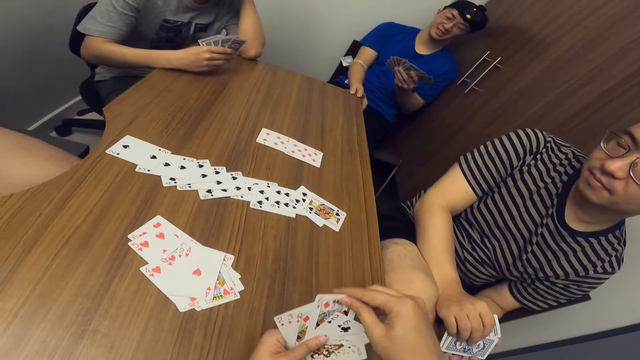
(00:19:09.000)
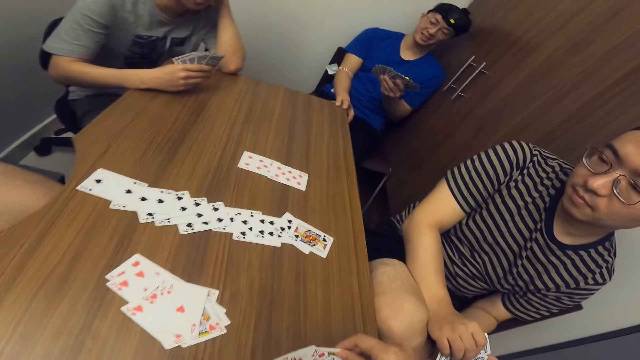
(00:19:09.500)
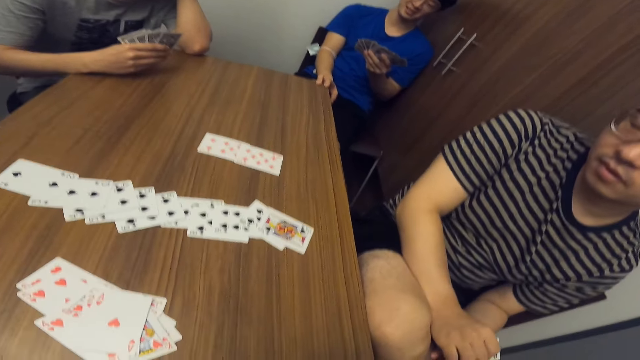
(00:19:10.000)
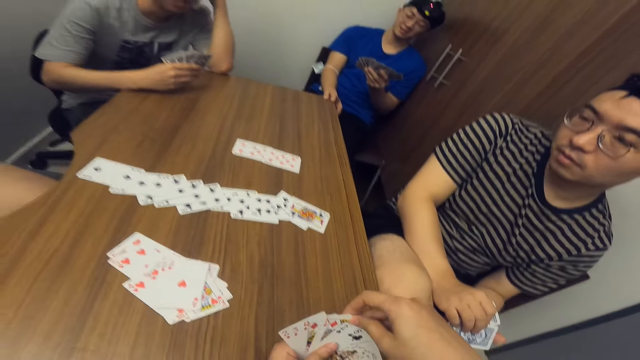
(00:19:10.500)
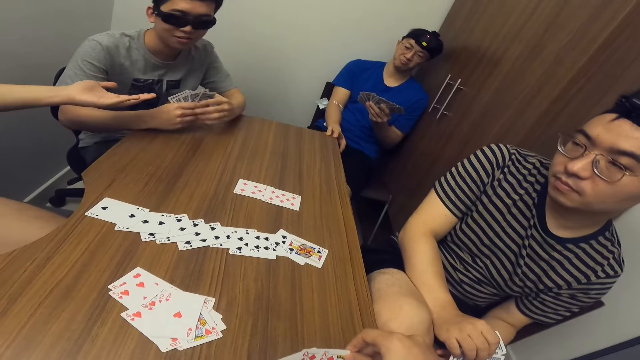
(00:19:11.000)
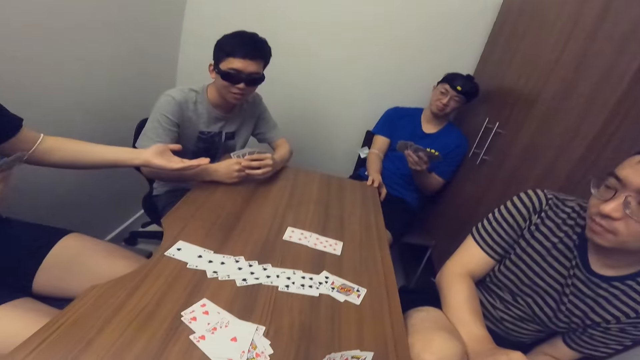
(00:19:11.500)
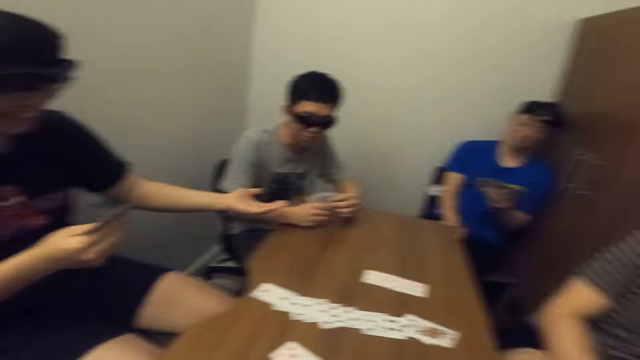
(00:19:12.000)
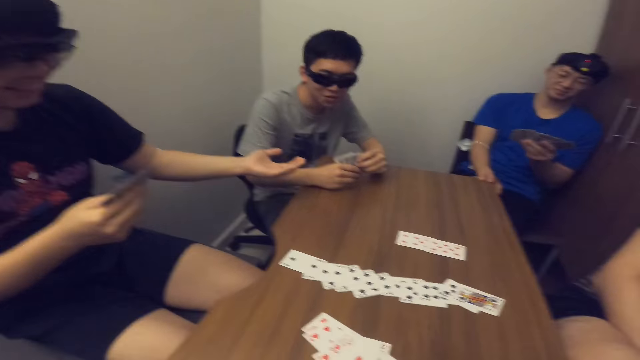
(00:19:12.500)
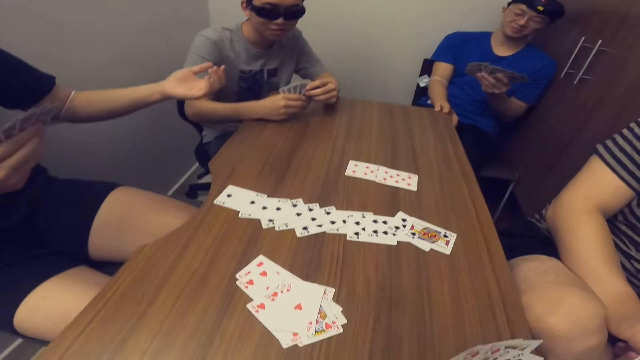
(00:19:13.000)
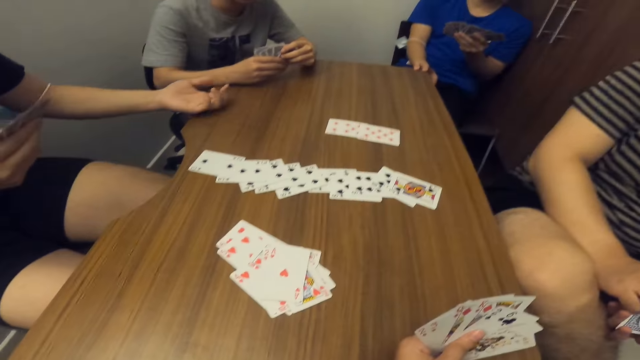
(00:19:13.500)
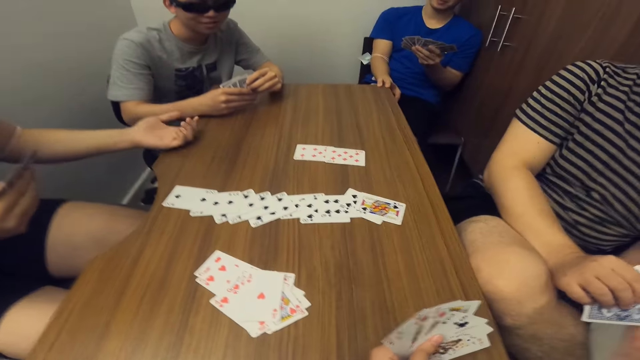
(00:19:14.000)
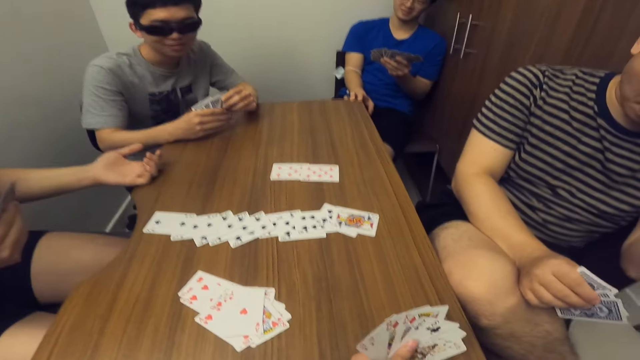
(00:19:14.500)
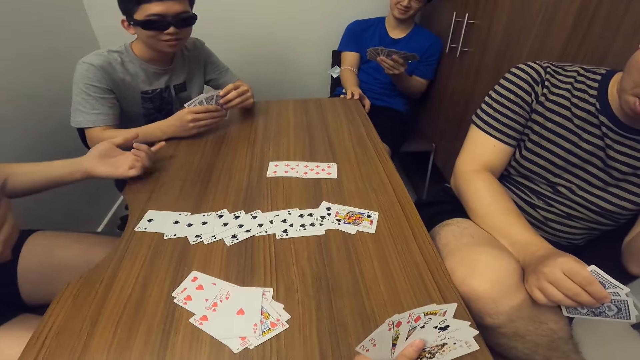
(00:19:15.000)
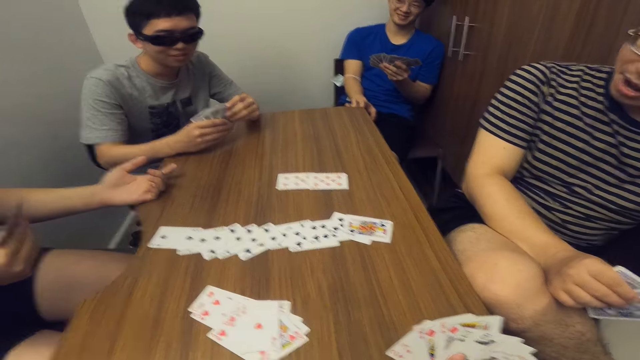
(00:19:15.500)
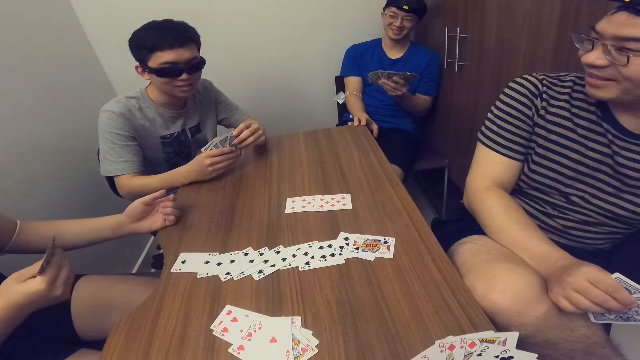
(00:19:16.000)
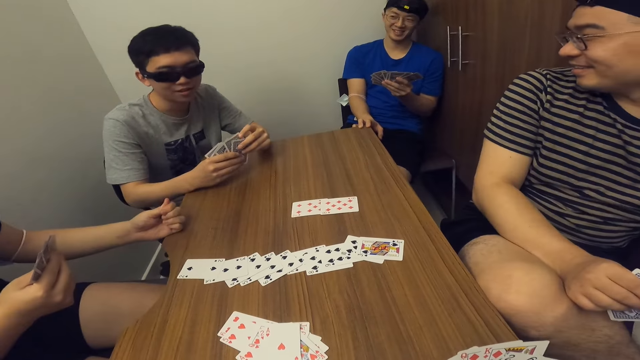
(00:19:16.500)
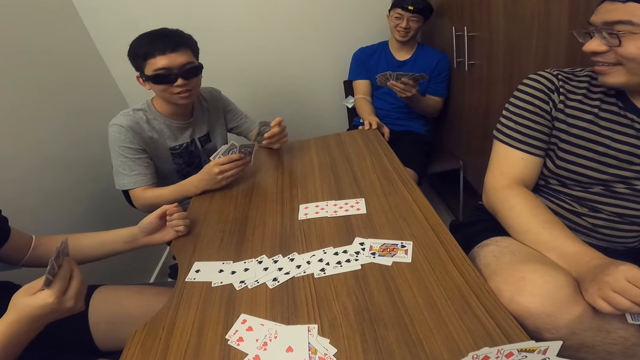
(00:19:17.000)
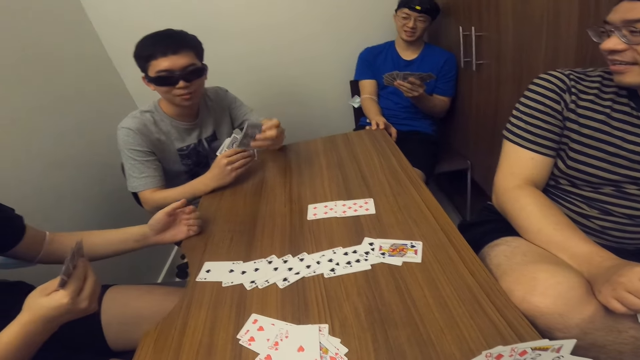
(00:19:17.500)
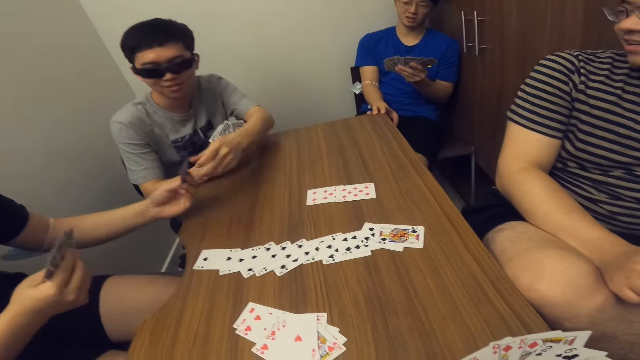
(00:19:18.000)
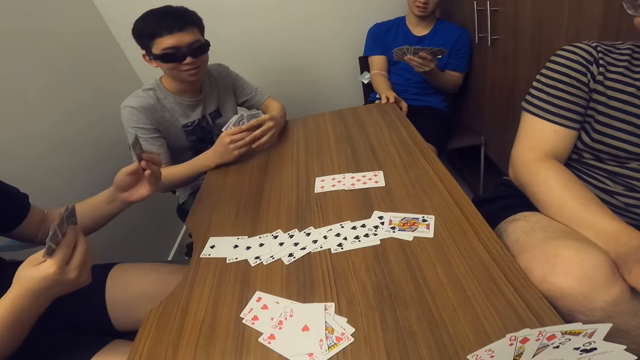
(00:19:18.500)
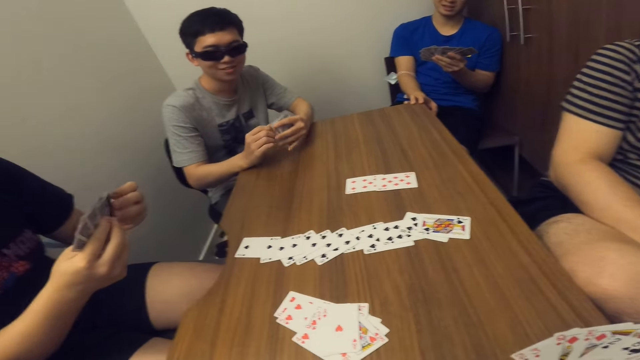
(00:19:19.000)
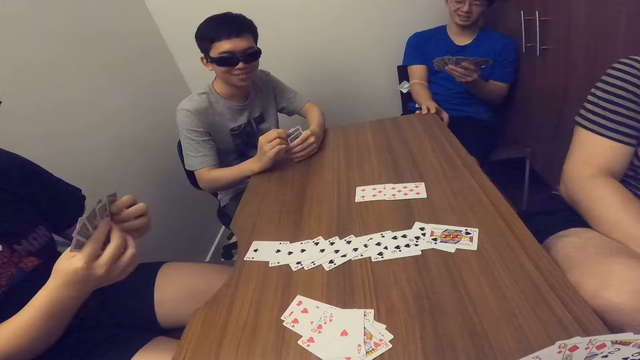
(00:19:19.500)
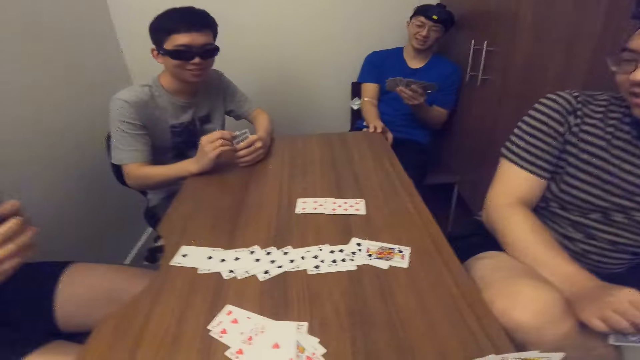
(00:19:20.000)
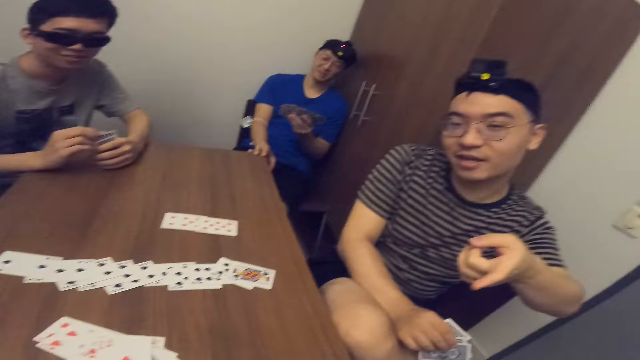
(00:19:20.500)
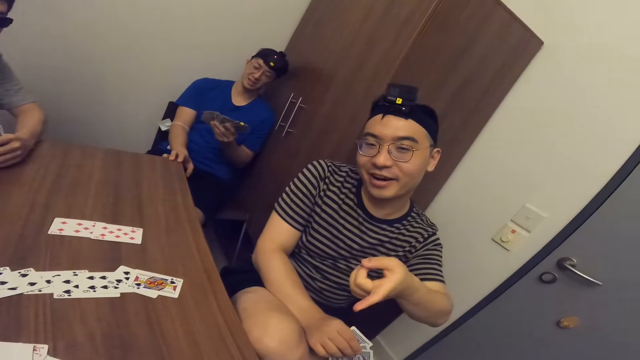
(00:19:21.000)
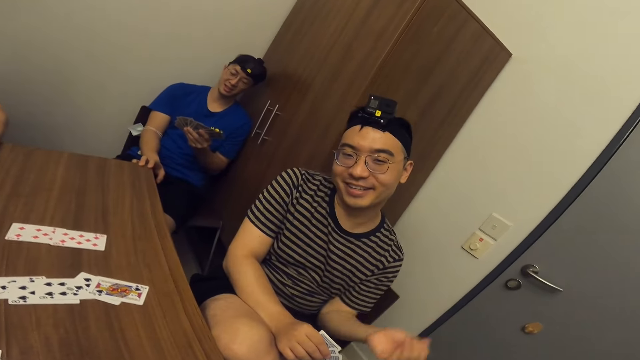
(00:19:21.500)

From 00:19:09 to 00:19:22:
A man knocks on the table with his left hand. The man collects a card from another man with his left hand. The other man passes a game card to the first man with his left hand.

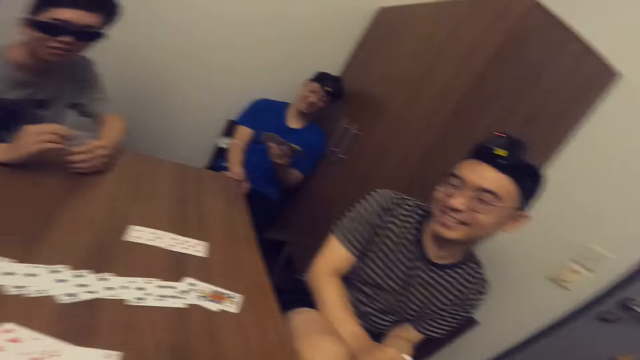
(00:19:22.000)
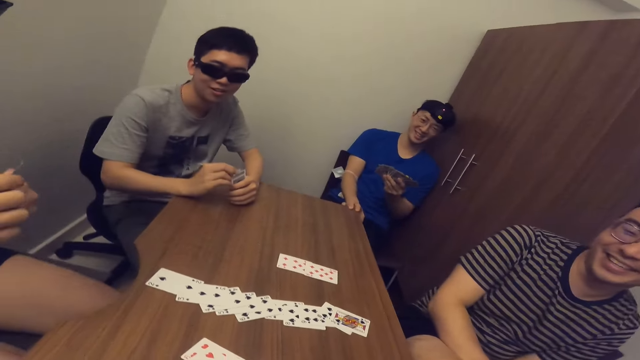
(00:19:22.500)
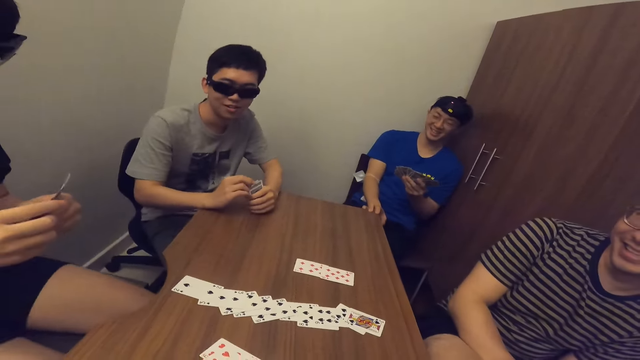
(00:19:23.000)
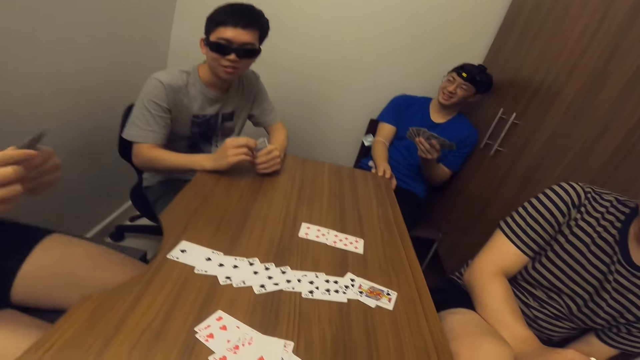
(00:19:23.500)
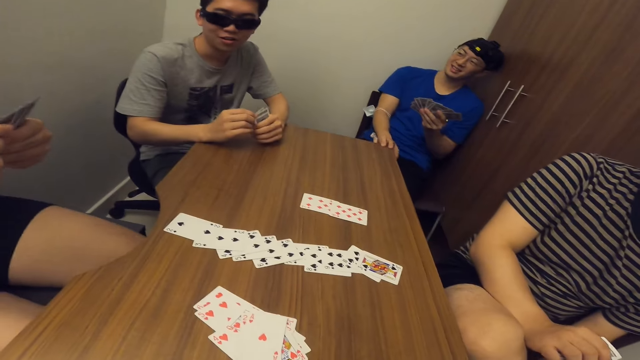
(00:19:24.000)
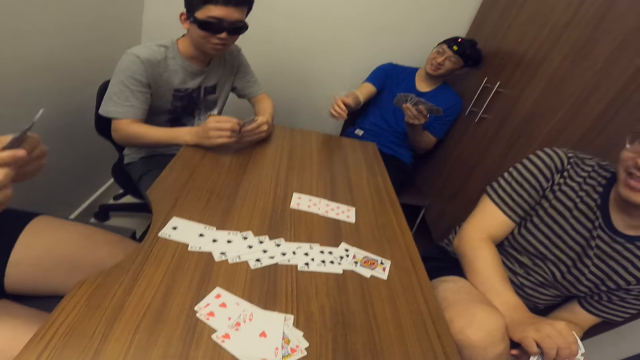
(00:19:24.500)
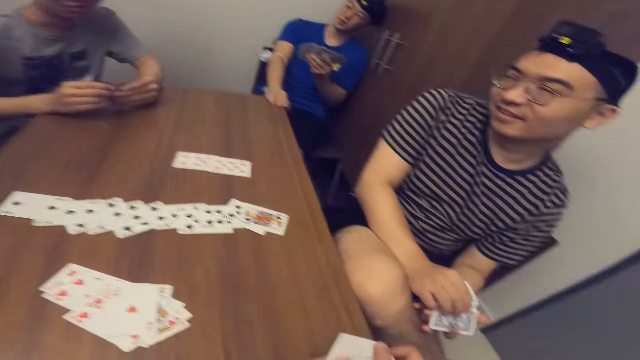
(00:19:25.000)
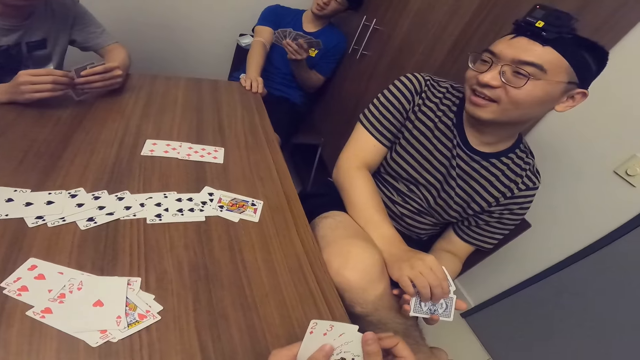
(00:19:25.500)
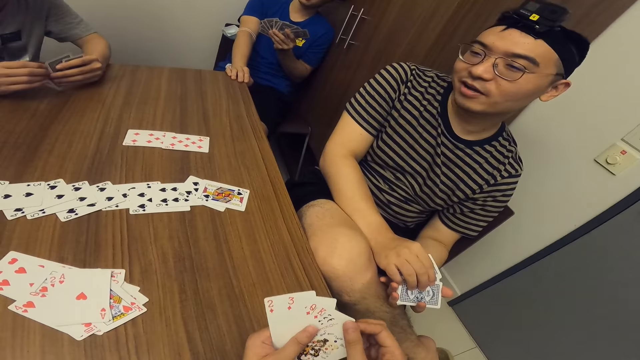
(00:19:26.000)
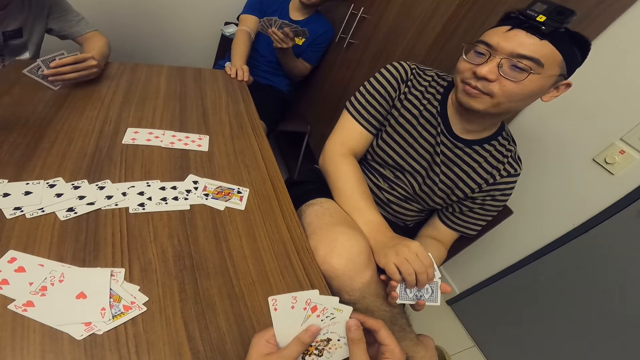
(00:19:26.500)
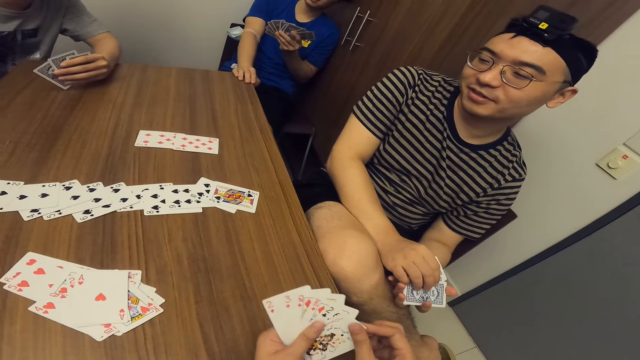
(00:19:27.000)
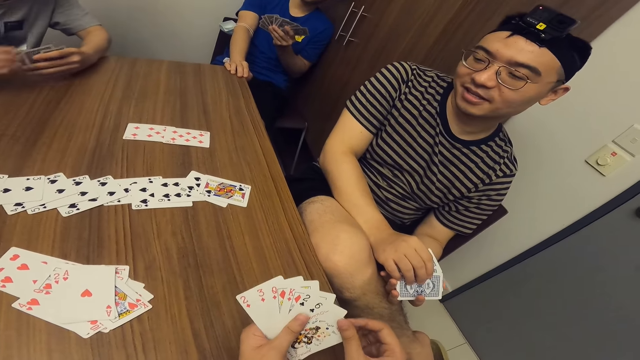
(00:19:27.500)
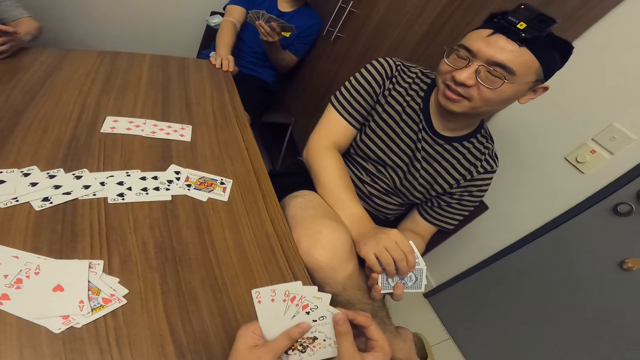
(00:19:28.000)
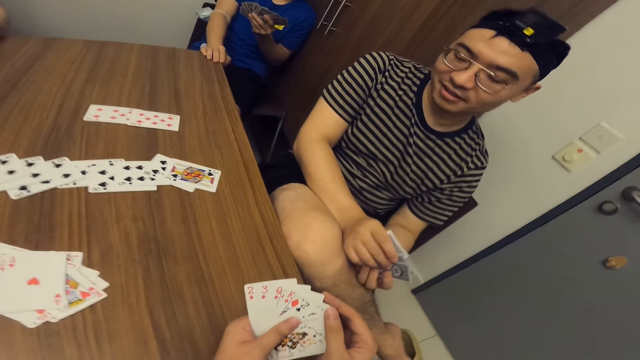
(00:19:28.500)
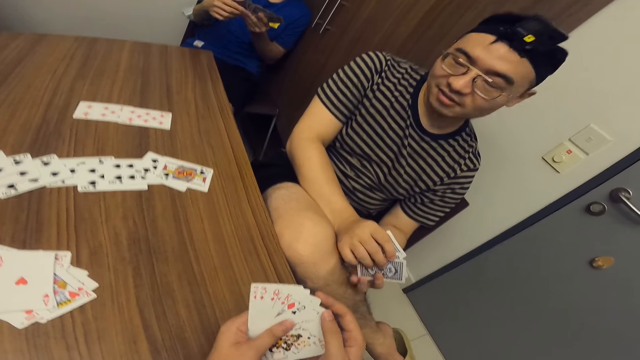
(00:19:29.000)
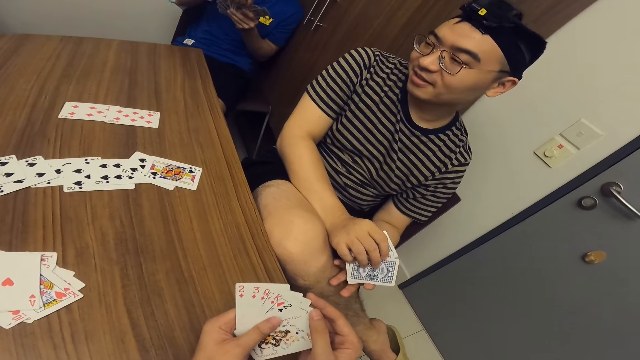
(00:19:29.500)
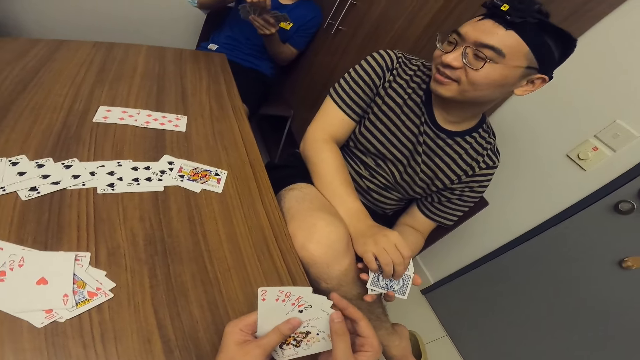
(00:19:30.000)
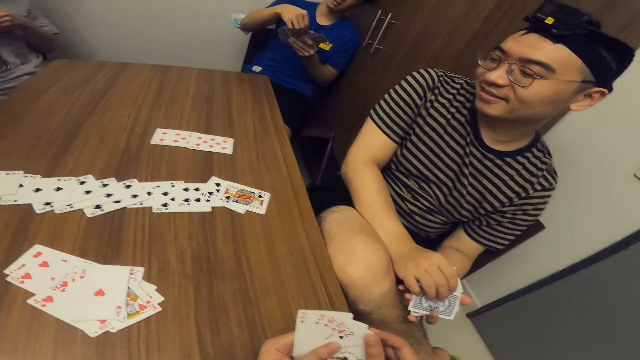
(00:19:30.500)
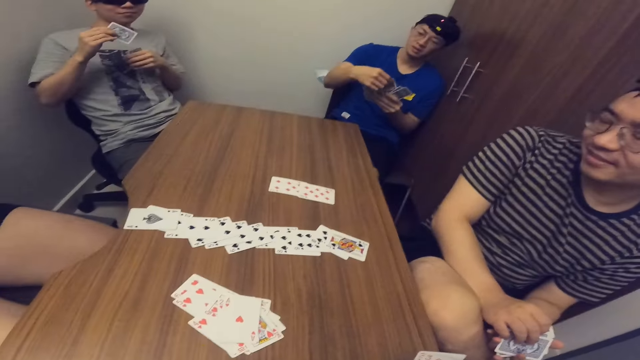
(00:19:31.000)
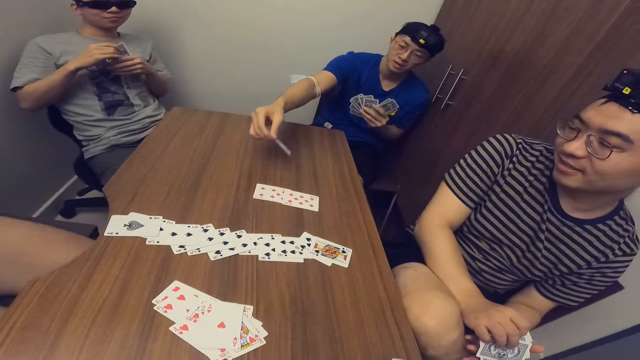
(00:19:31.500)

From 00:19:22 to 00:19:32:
The camera wearer shuffles the cards in his hands. A man shuffles the cards in his hands.
